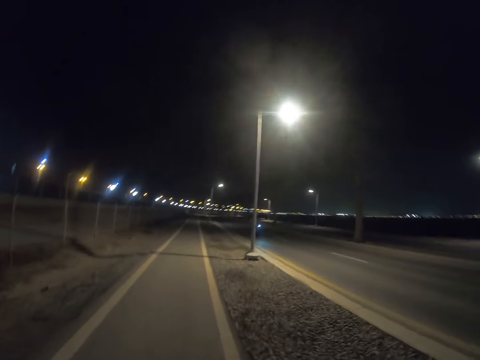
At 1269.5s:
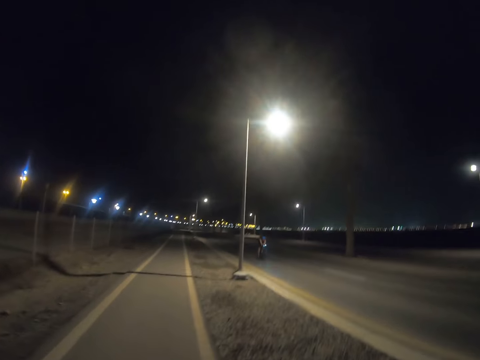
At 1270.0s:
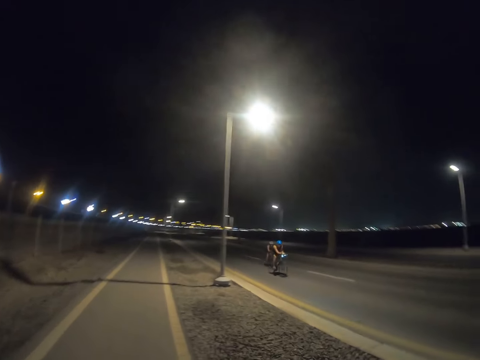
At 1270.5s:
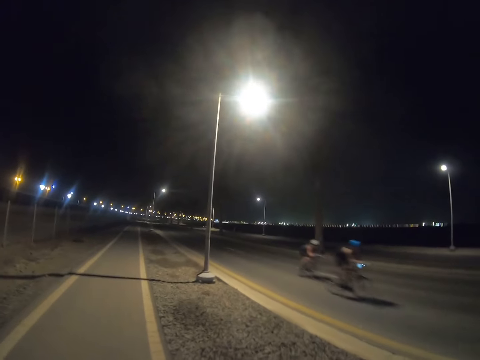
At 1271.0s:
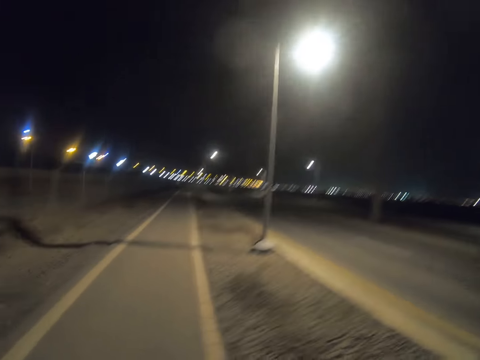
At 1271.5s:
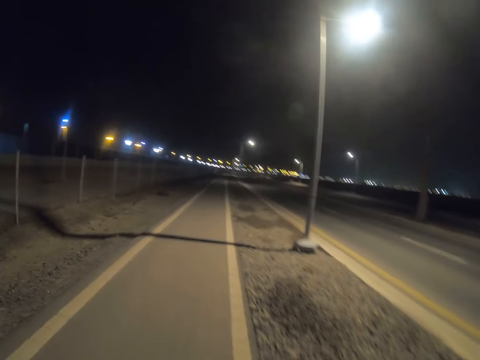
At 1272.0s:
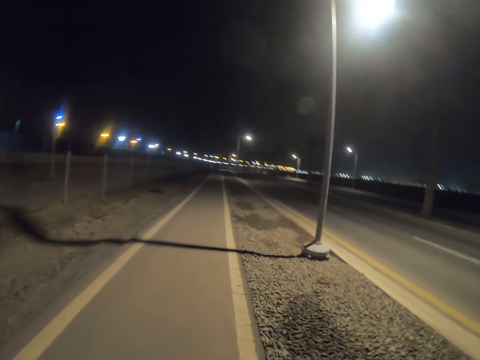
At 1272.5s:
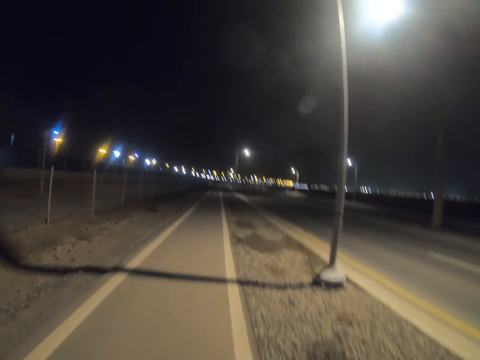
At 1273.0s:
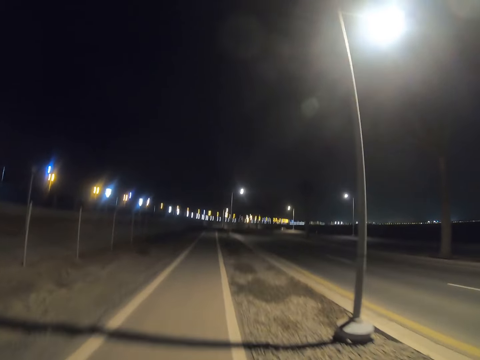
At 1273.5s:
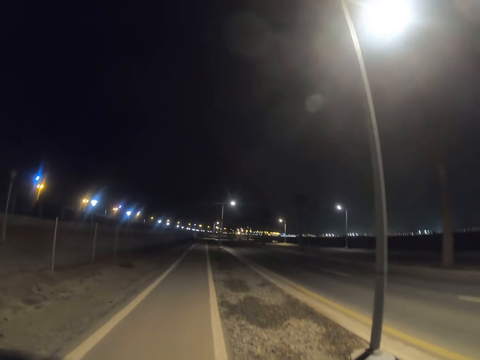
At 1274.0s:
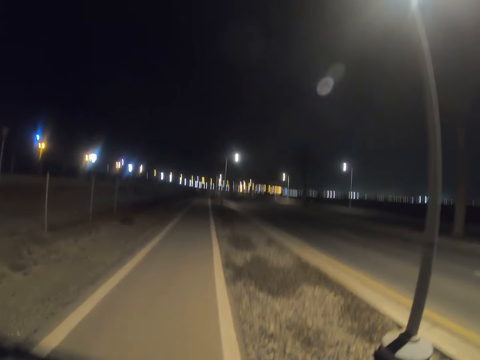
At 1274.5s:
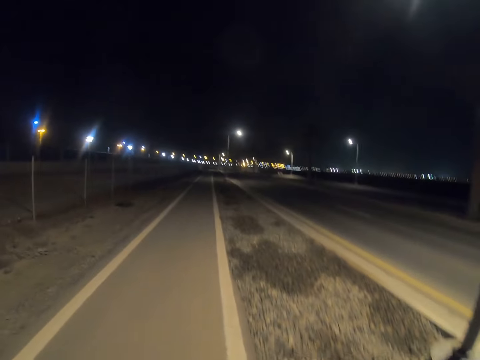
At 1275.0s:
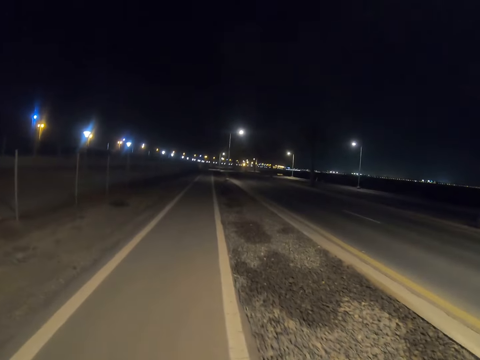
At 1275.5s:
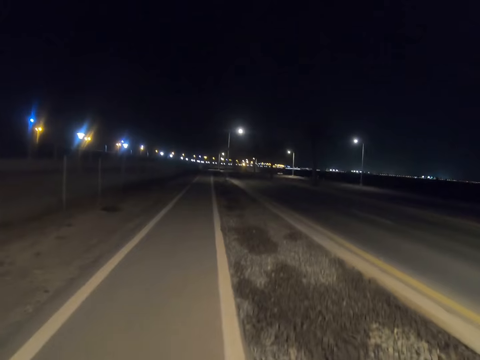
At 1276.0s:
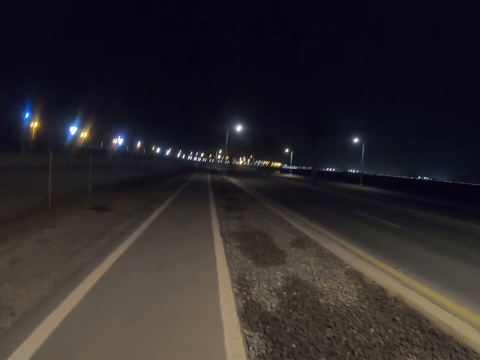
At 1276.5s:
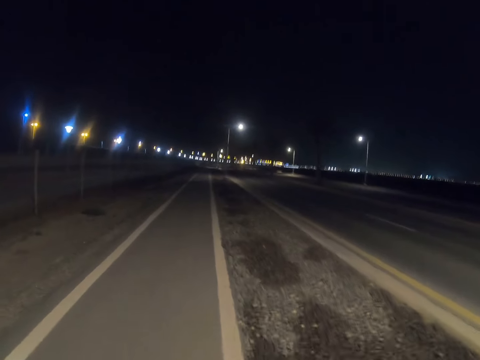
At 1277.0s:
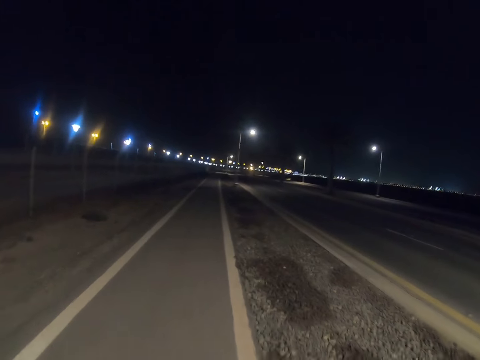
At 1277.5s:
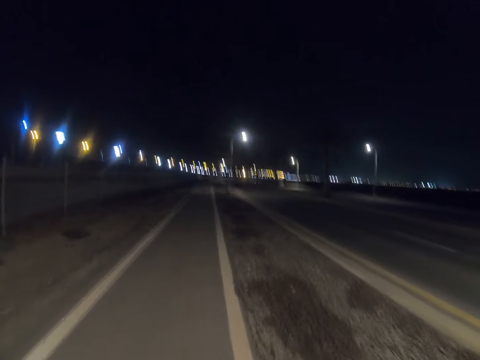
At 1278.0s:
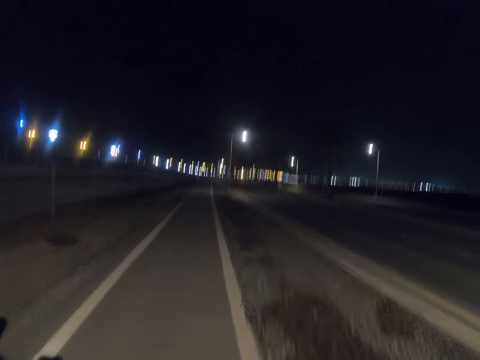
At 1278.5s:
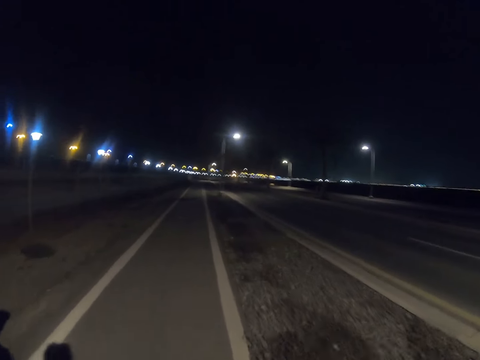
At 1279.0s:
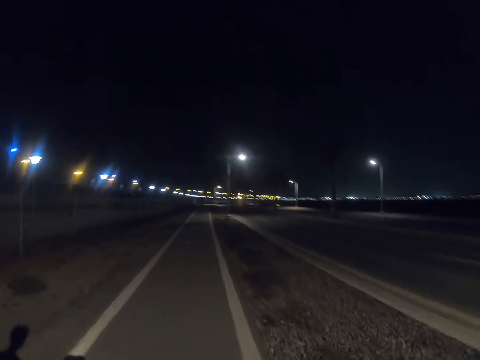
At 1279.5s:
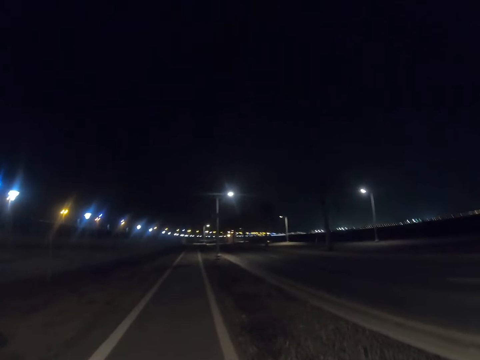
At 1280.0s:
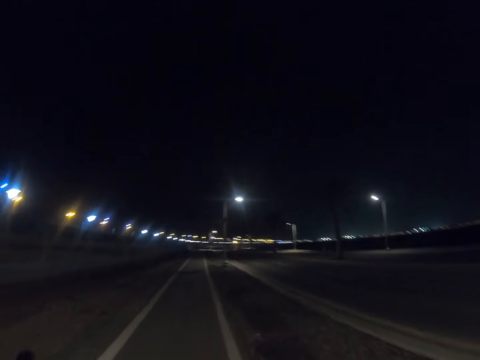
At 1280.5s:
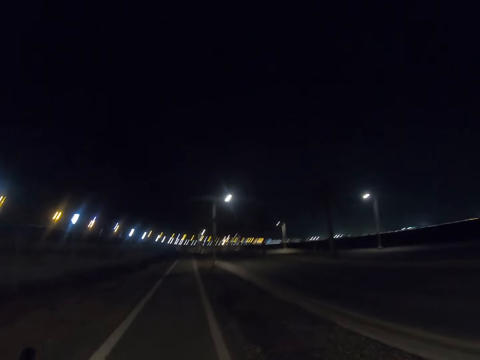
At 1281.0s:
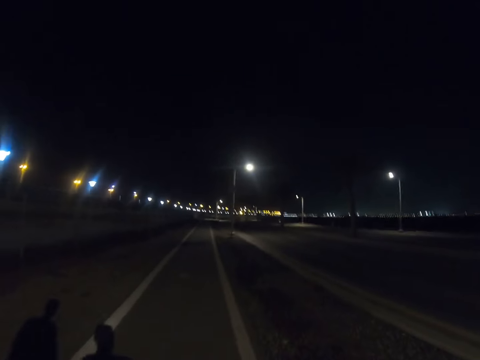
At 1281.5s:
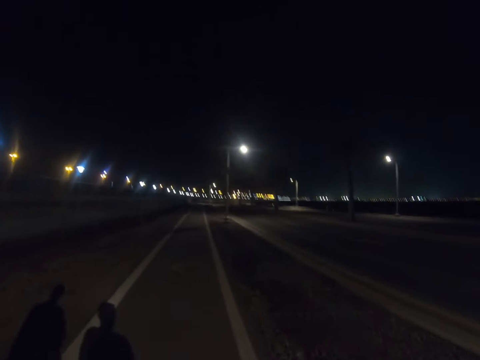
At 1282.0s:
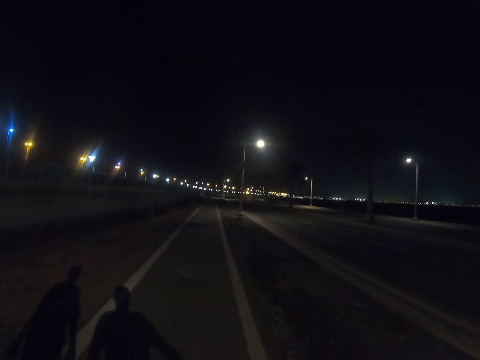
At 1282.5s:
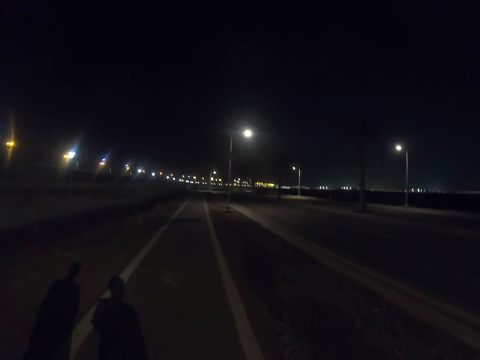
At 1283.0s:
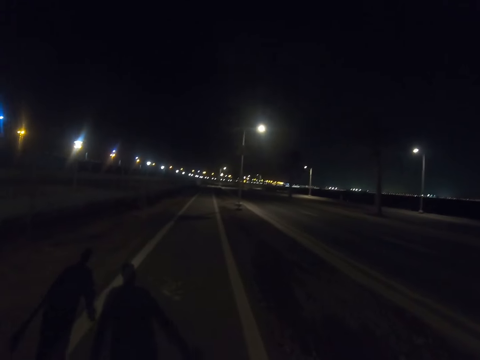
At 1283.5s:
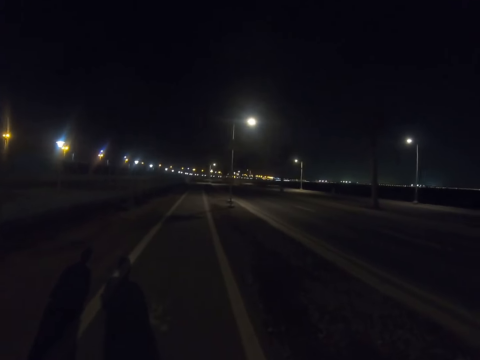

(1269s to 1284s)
A person rides the bicycle. Another person rides the bicycle. The camera wearer walks along the highway. A third person walks along the highway.

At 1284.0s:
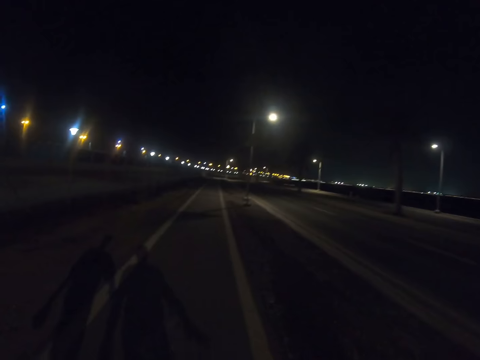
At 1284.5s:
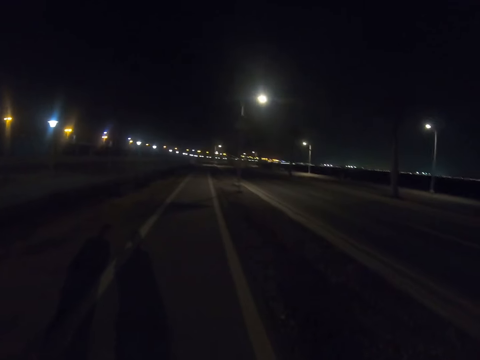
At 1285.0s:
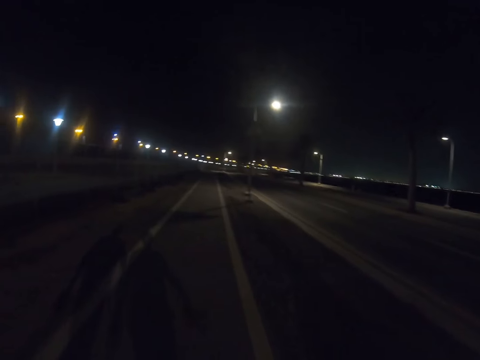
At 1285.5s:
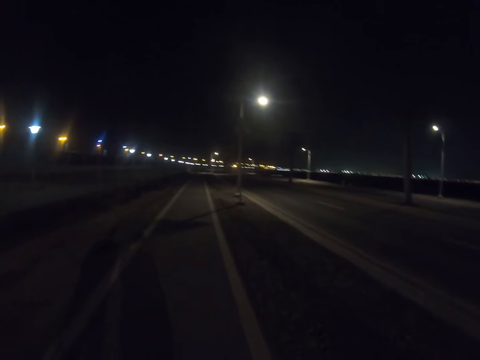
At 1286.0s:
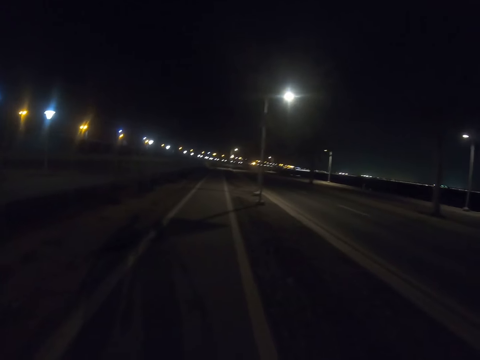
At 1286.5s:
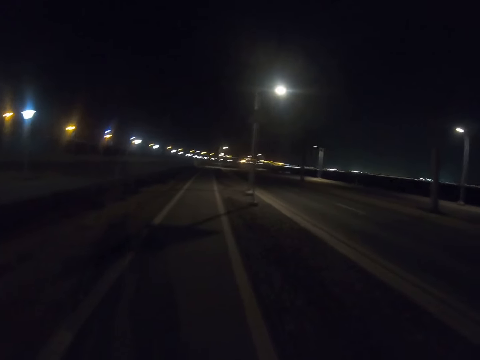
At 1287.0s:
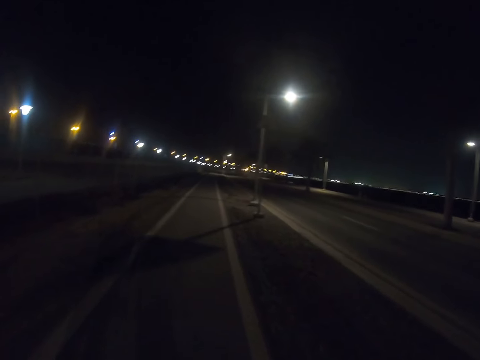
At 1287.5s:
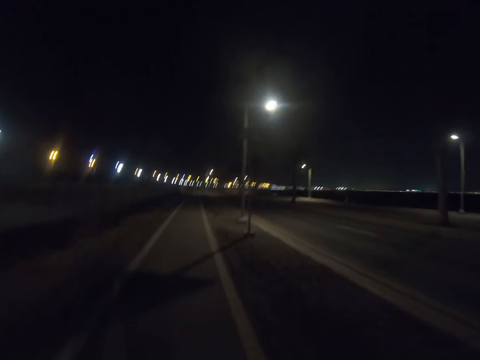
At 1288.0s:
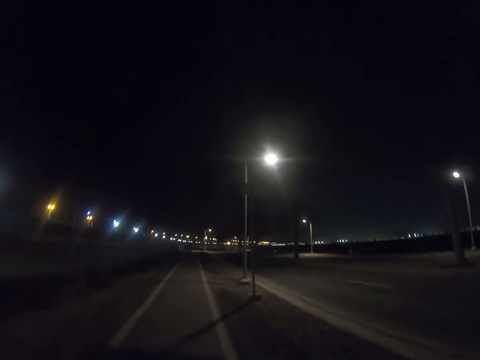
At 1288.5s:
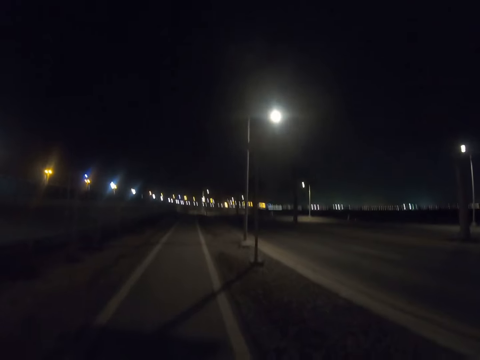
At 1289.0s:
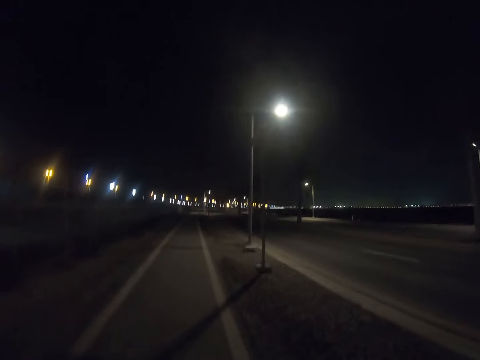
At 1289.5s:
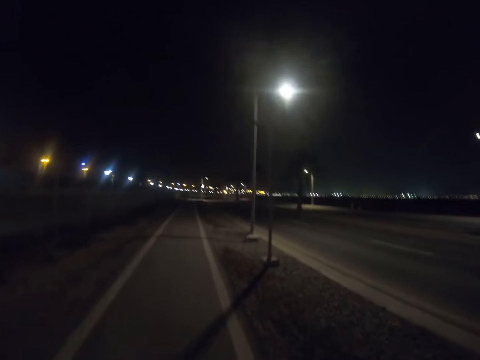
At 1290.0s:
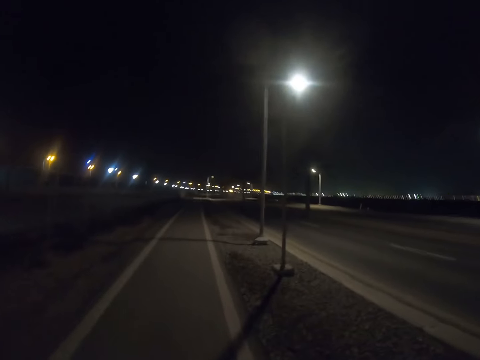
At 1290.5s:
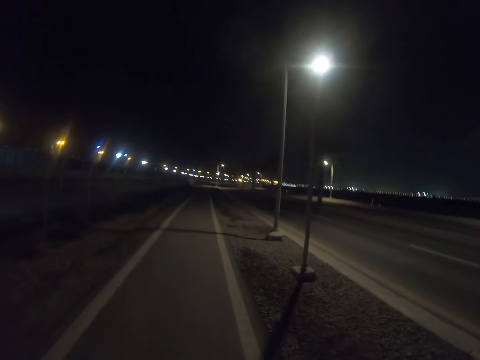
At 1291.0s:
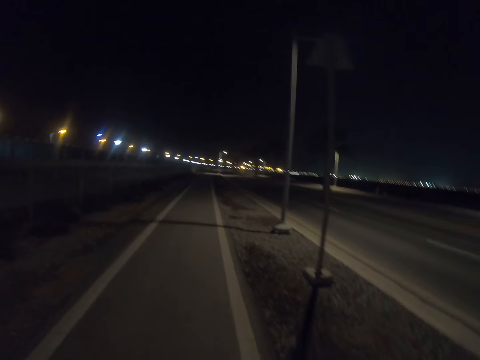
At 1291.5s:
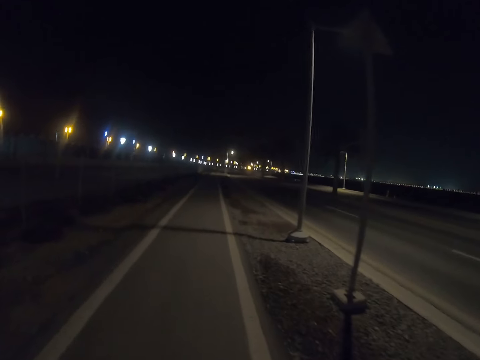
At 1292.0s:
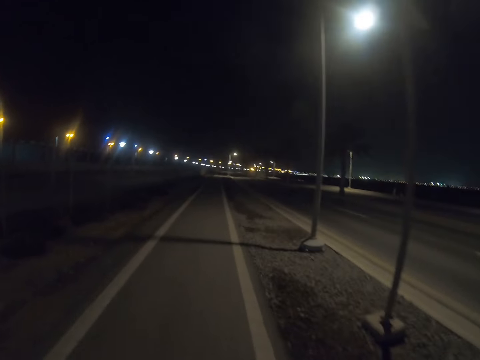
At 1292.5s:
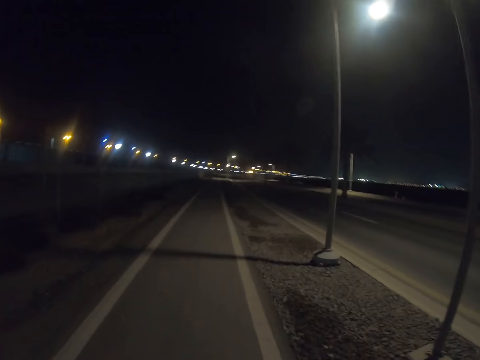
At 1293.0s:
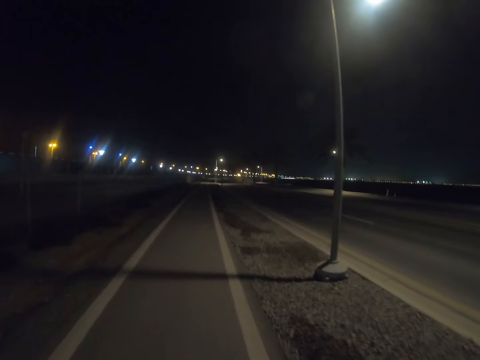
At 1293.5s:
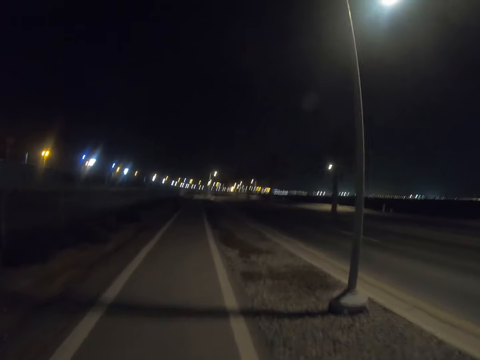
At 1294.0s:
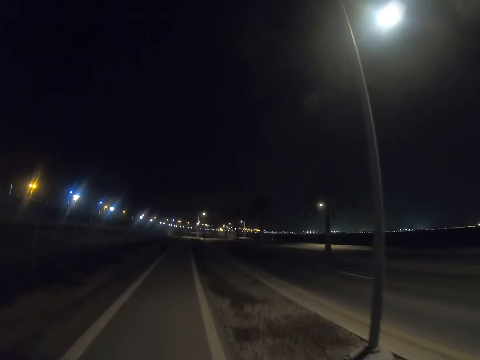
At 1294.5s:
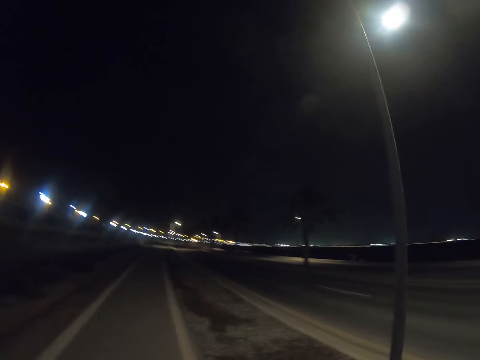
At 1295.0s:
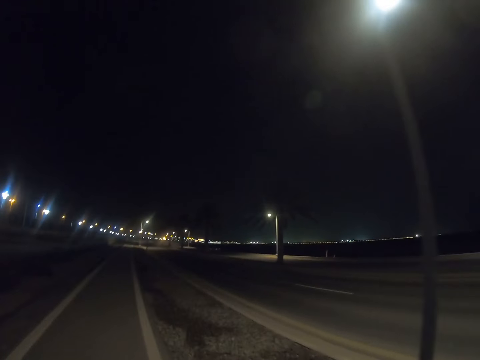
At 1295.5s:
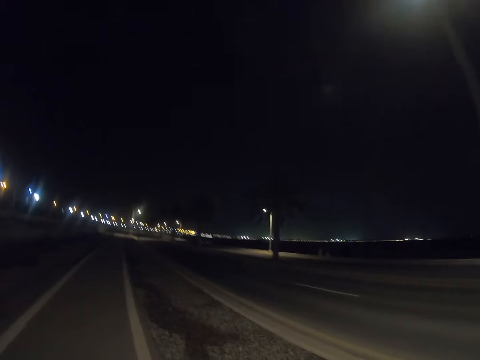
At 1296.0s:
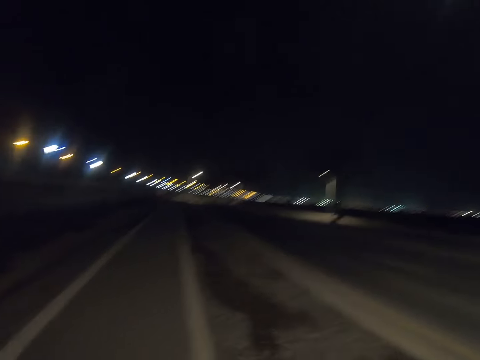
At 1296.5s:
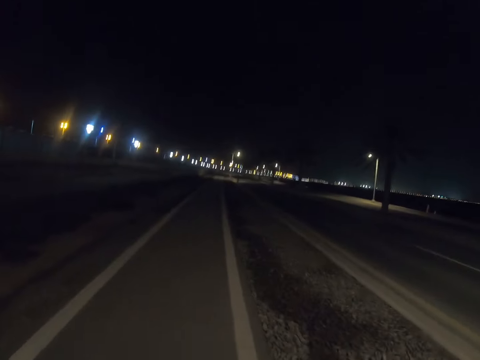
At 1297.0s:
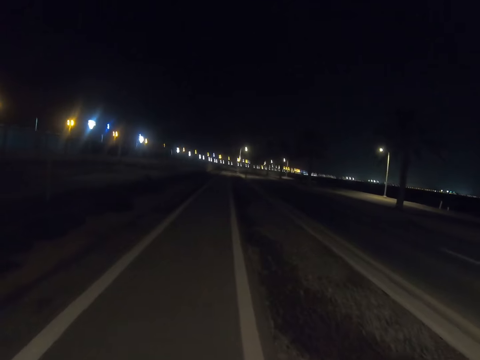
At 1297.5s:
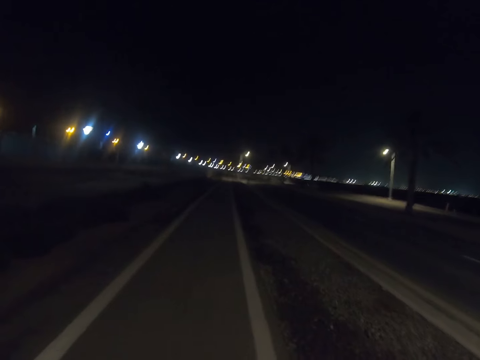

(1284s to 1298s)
The camera wearer walks along the highway.
